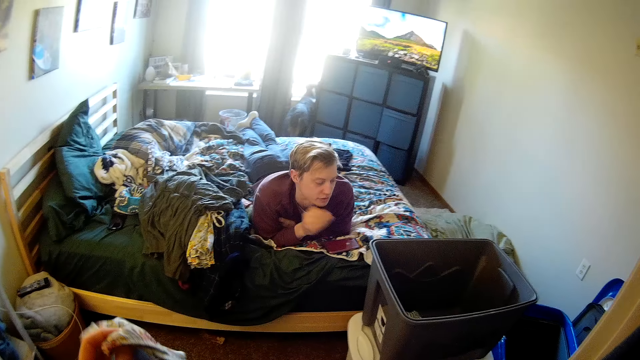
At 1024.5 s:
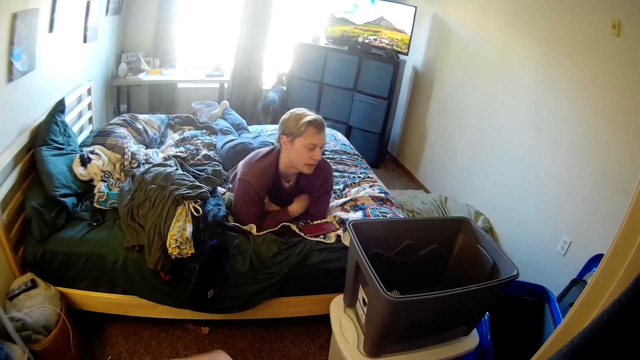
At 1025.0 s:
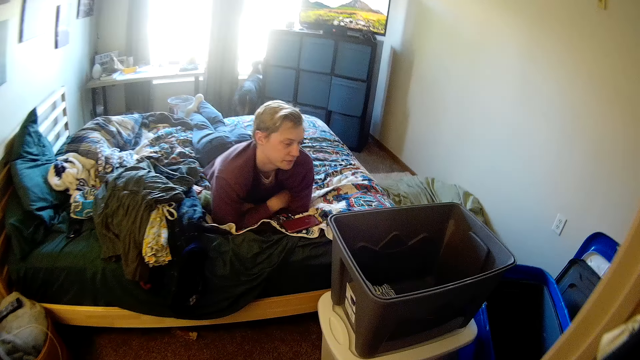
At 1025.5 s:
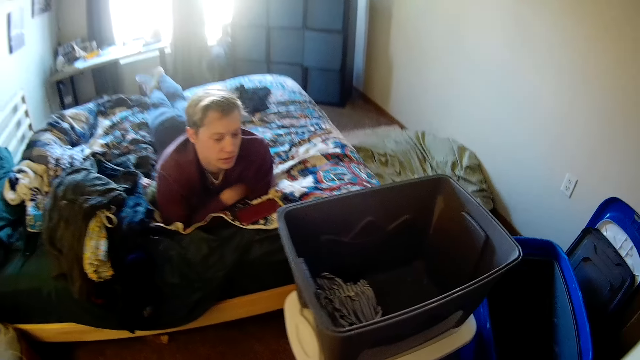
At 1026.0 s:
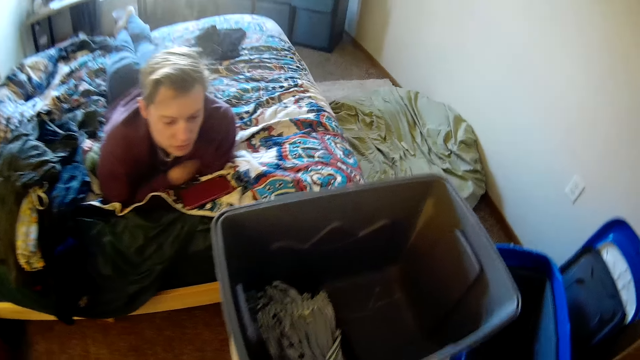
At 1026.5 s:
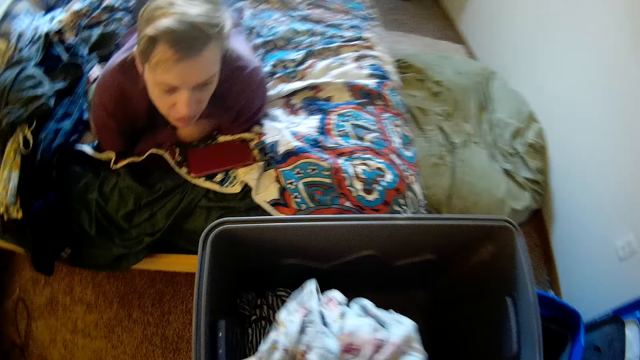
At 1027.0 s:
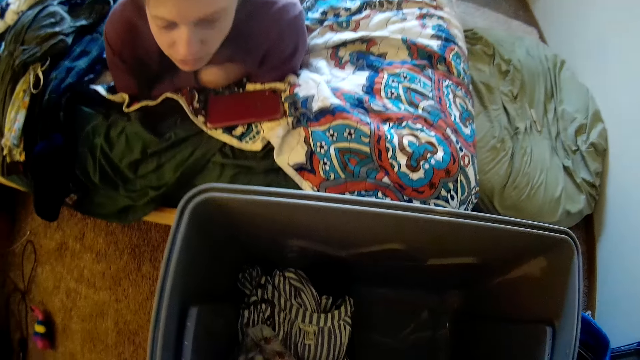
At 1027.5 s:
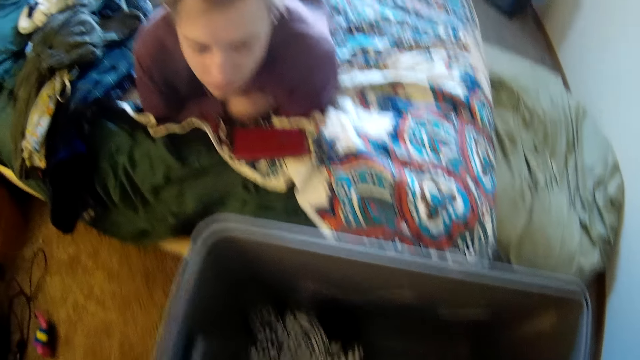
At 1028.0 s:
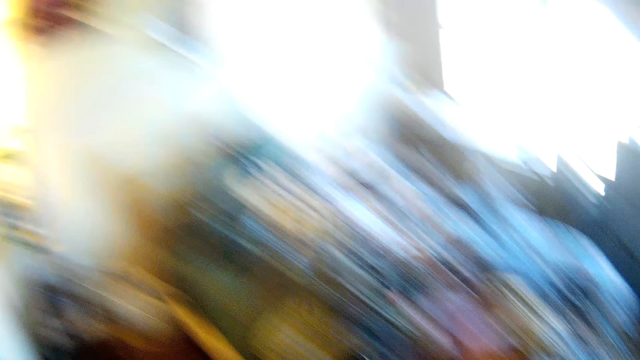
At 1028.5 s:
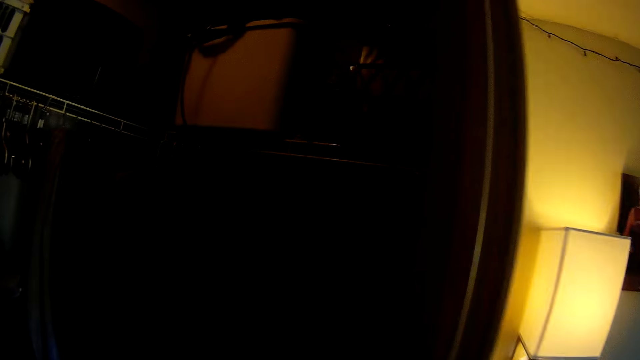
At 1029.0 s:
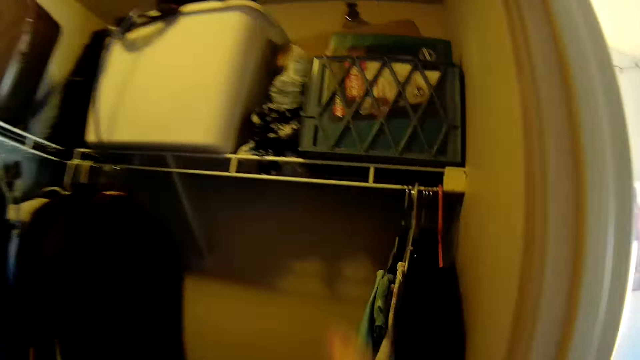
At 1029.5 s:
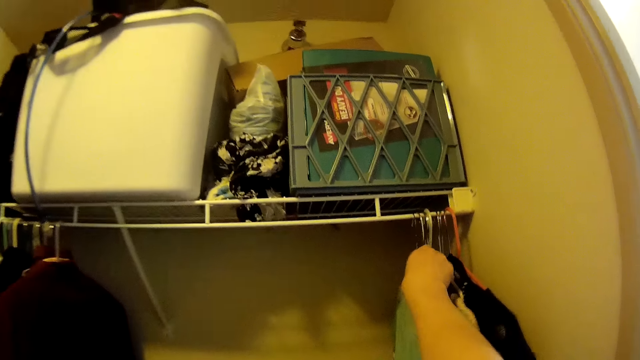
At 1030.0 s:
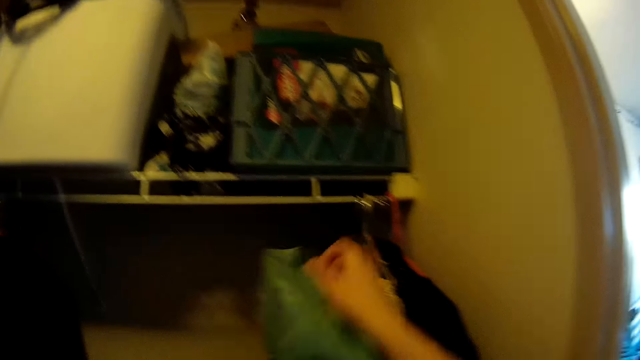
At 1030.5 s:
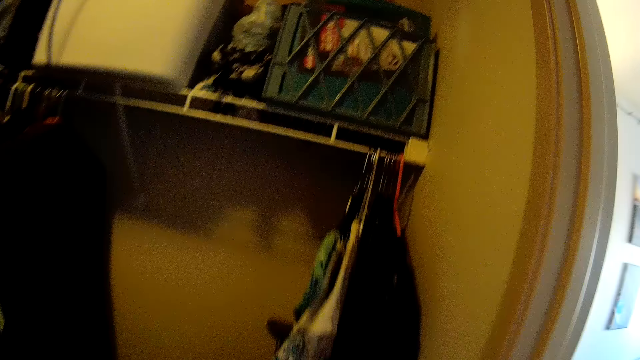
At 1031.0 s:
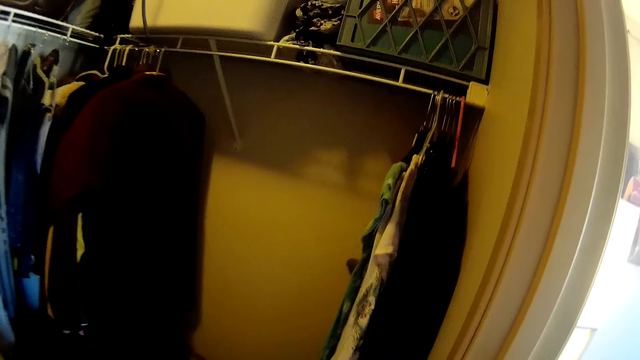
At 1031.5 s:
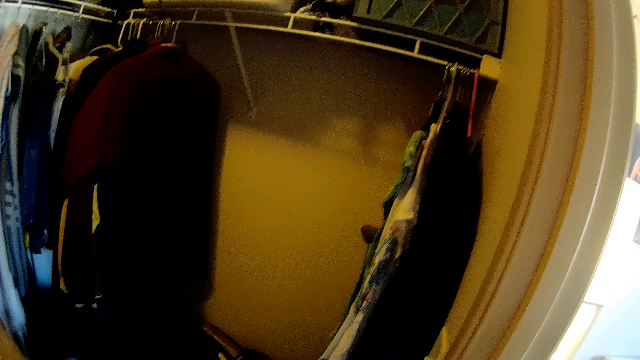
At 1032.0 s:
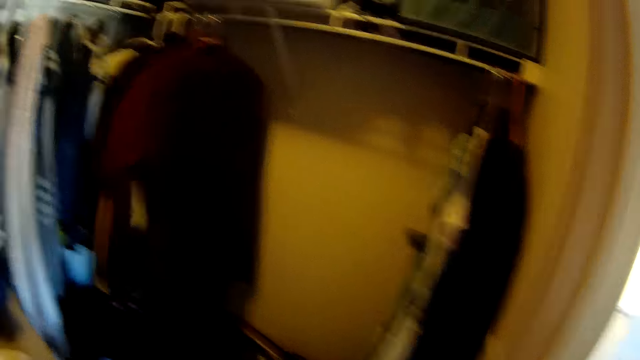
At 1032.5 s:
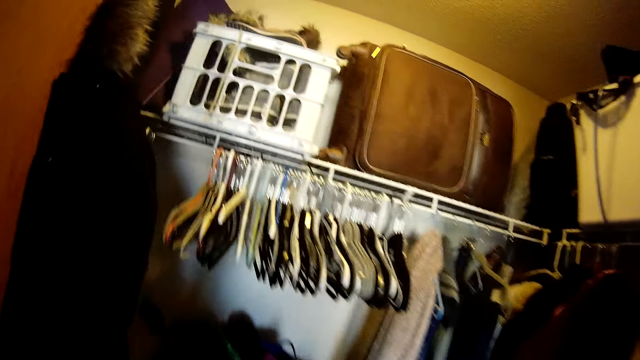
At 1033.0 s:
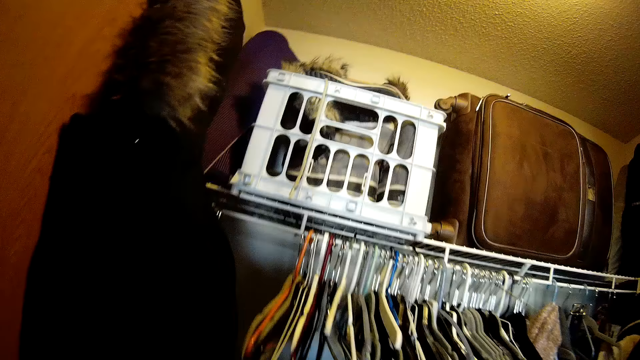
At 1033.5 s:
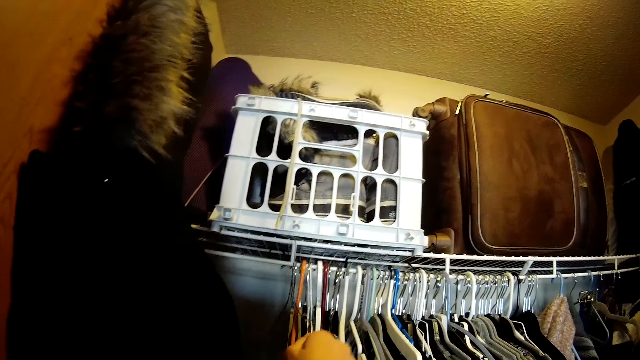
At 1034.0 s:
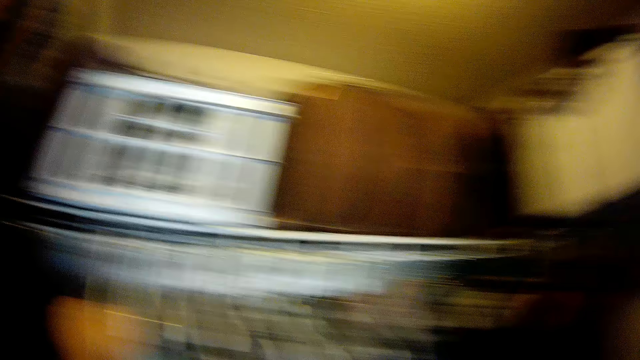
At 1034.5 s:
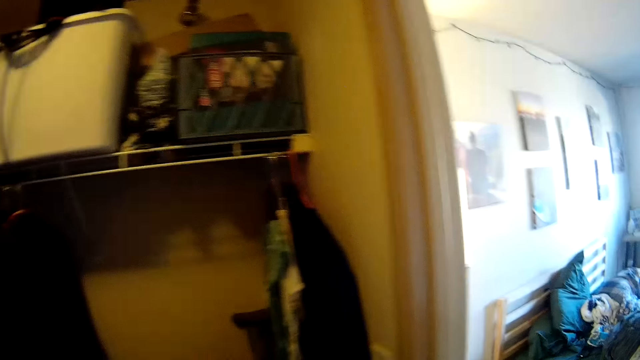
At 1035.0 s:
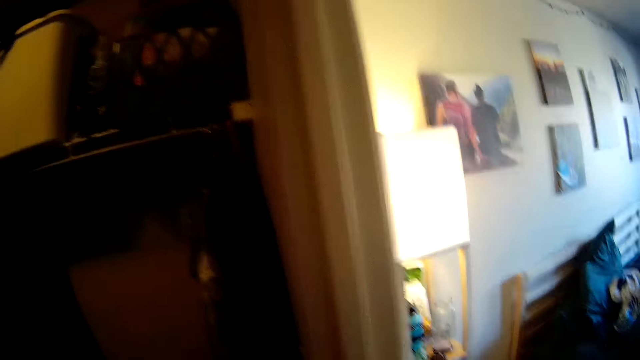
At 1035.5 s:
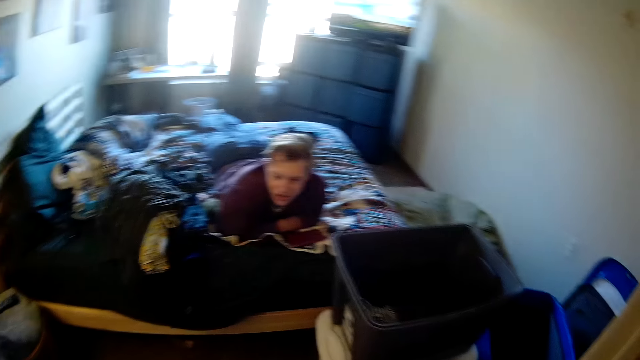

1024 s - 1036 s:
The camera wearer folds the cloth. They interact with a person. They put the piece of cloth in the bucket. They pick the piece of cloth. They remove the cloth hanger on the wardrobe. They remove the cloth from the hanger. They hang the hanger on the rails.

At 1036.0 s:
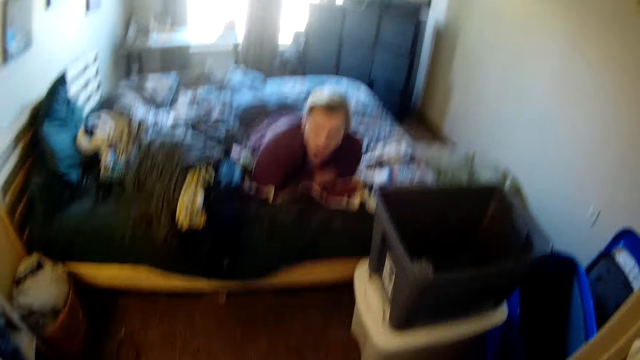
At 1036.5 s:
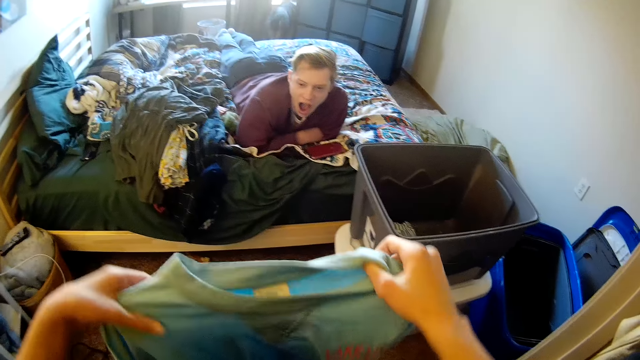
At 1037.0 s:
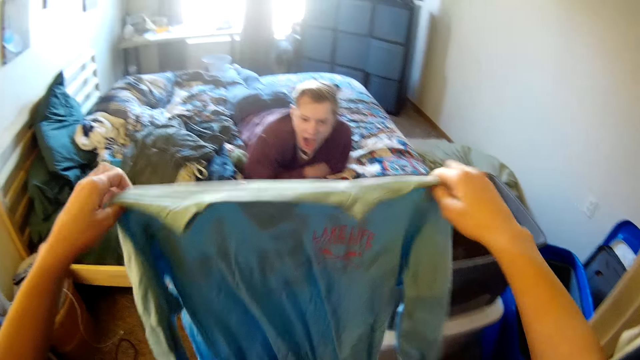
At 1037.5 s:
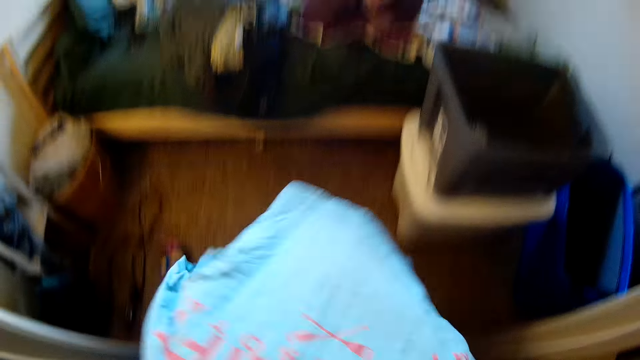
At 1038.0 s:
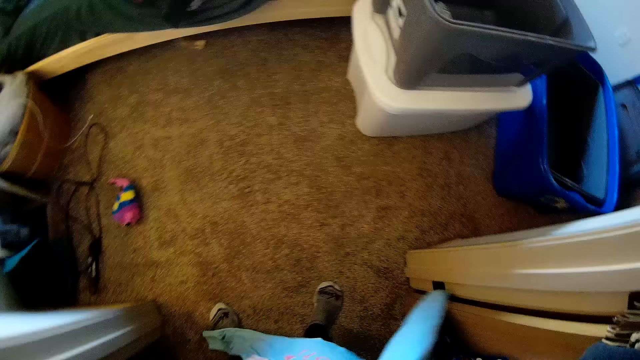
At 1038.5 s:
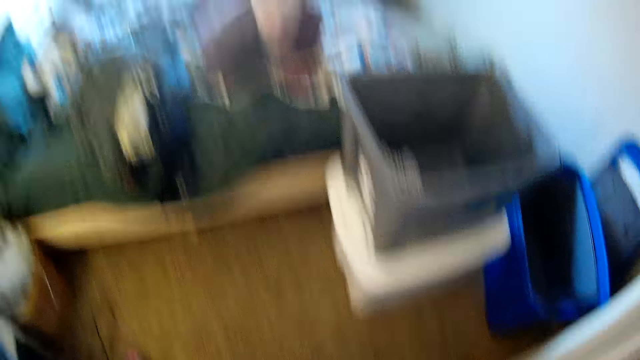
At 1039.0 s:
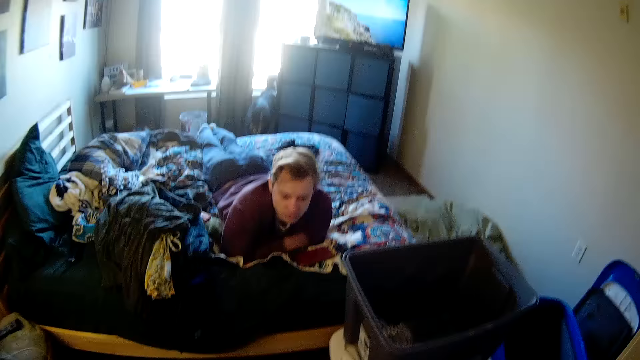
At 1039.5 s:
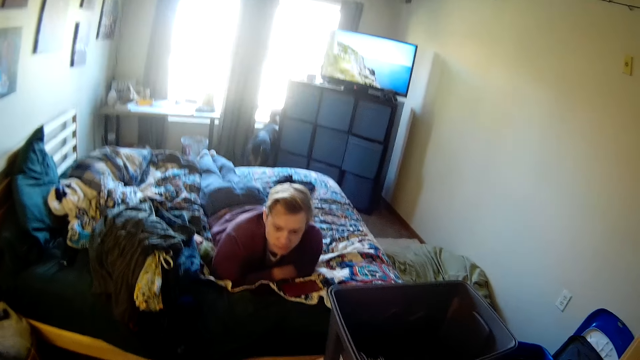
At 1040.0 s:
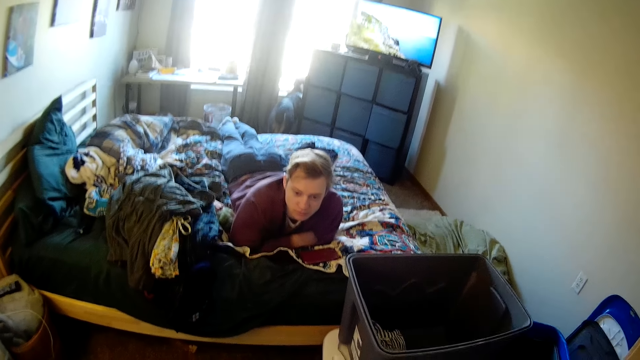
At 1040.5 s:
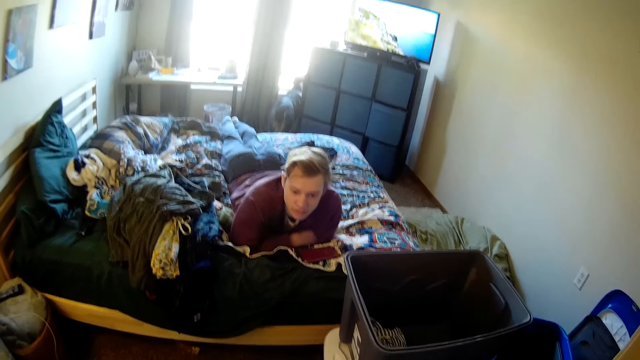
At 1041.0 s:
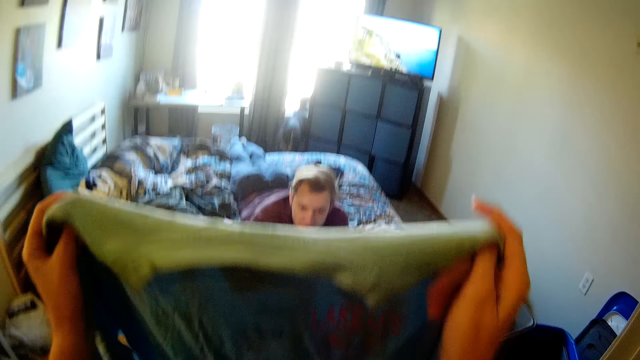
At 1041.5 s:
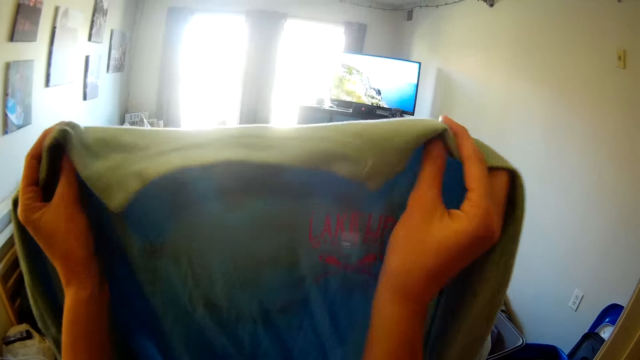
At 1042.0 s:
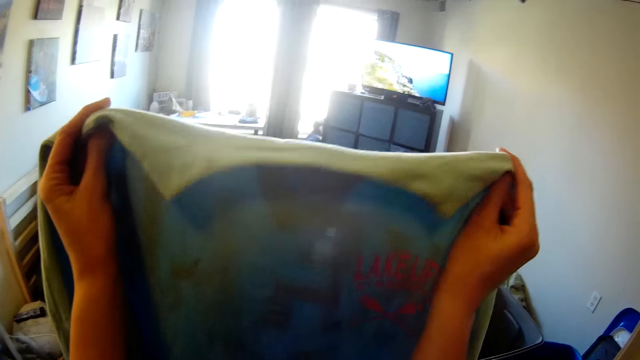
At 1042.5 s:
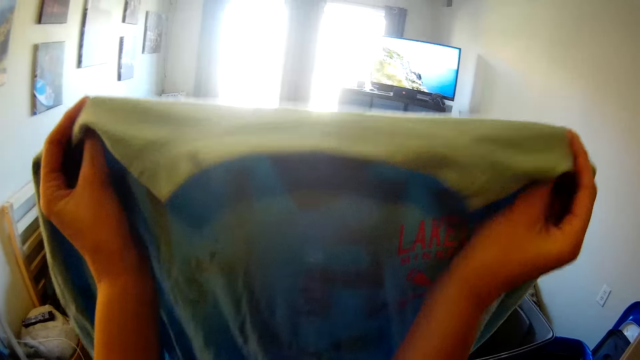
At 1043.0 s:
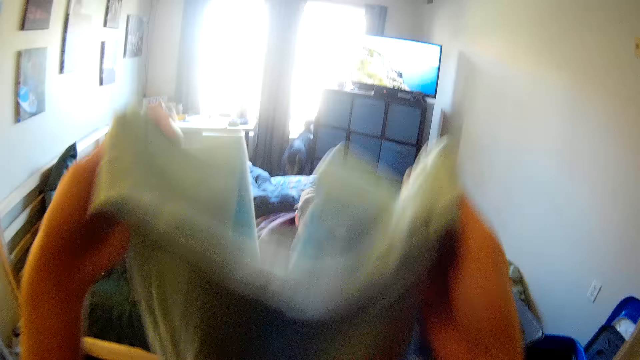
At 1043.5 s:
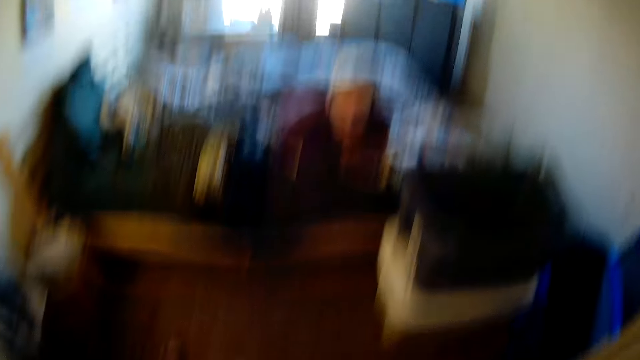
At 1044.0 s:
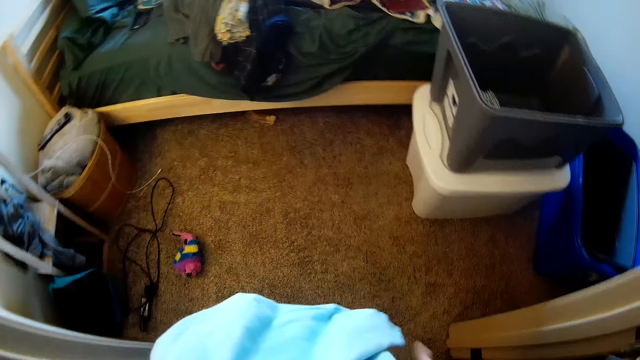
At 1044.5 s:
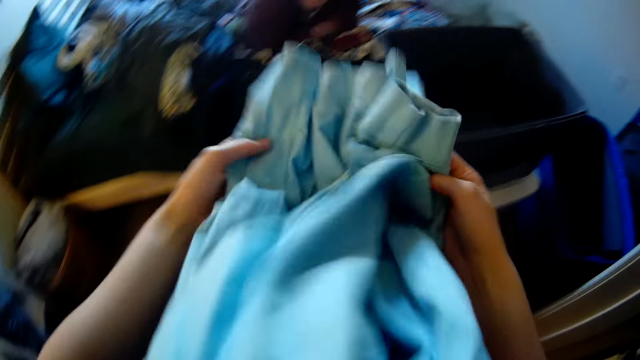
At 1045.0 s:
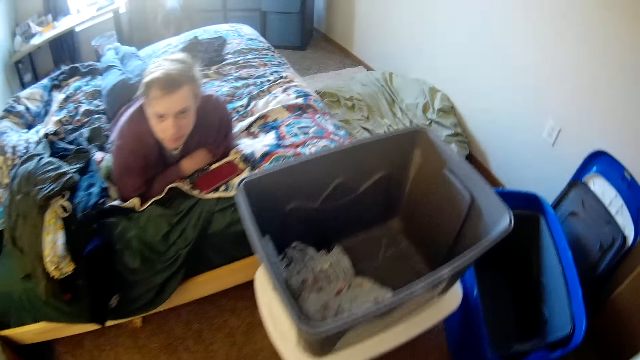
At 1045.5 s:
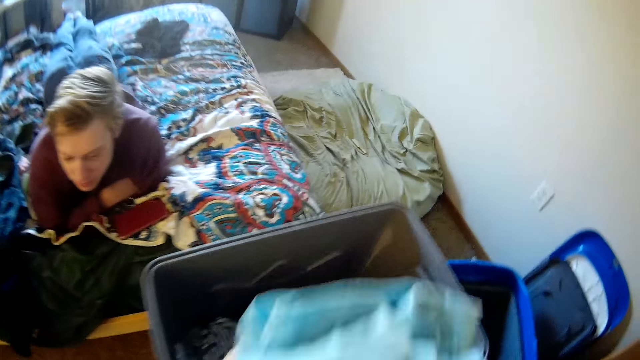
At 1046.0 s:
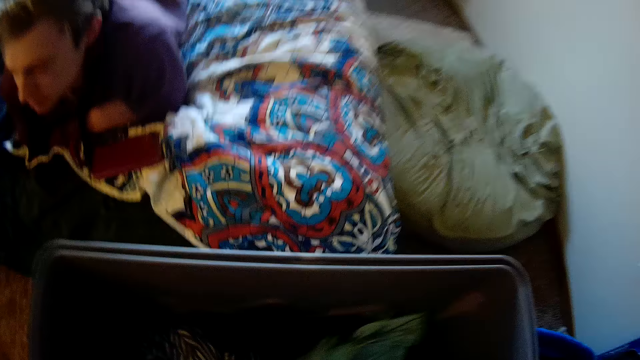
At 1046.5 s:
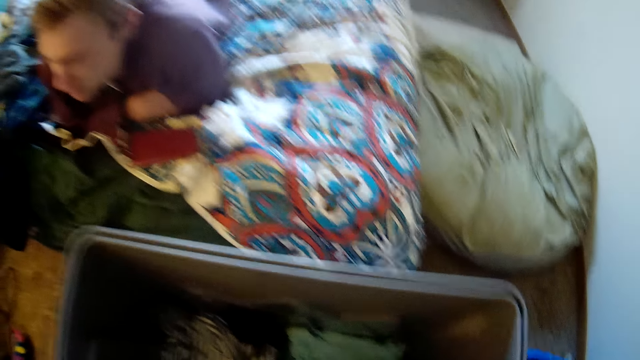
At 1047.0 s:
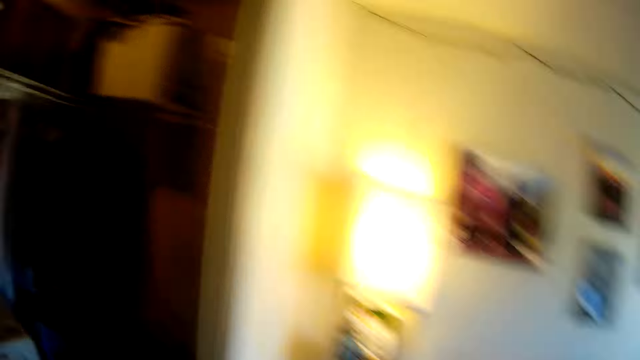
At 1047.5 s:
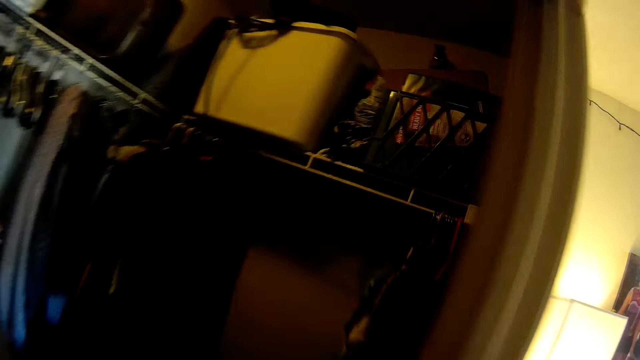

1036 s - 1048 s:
The camera wearer folds the piece of cloth. They put the cloth in the bucket.
